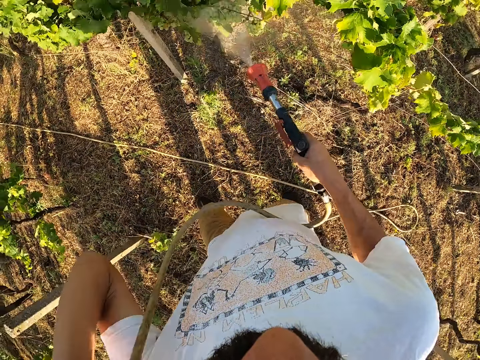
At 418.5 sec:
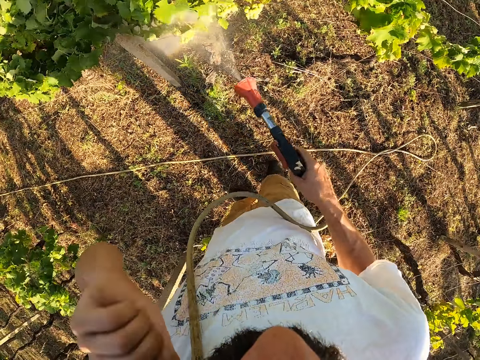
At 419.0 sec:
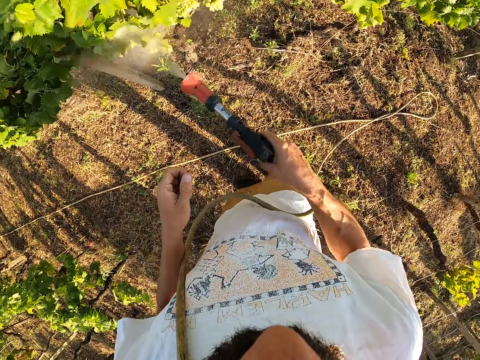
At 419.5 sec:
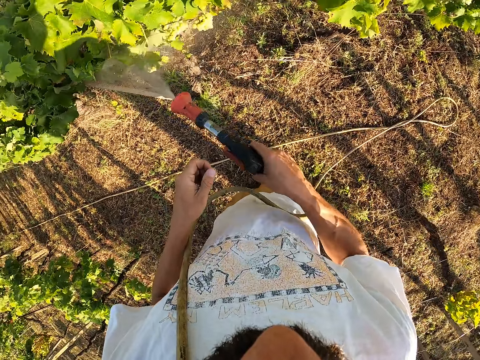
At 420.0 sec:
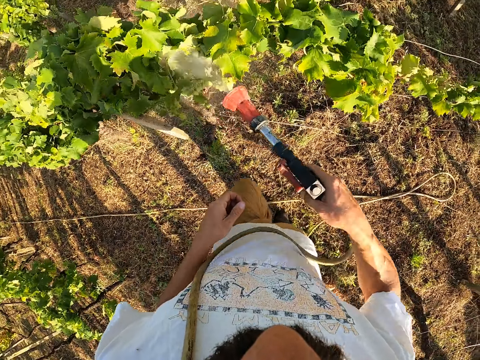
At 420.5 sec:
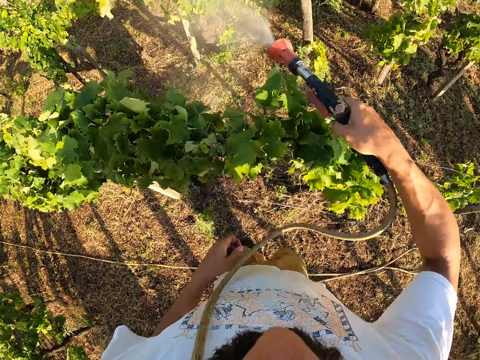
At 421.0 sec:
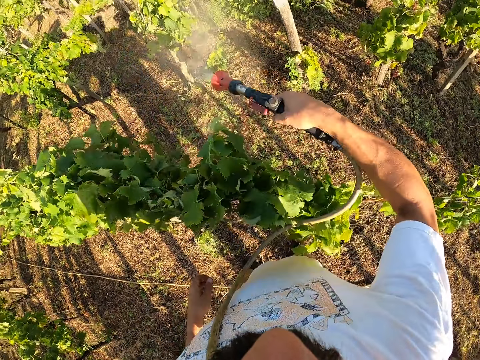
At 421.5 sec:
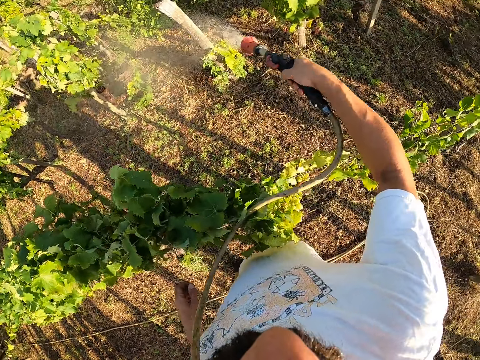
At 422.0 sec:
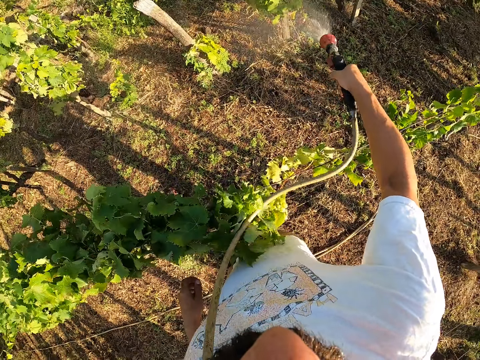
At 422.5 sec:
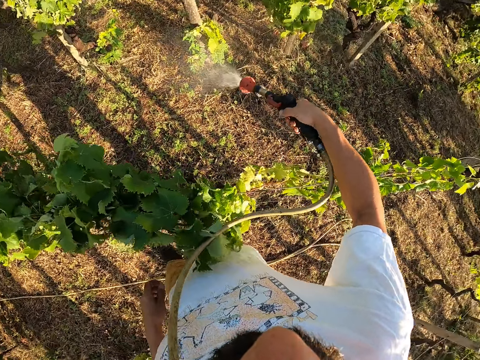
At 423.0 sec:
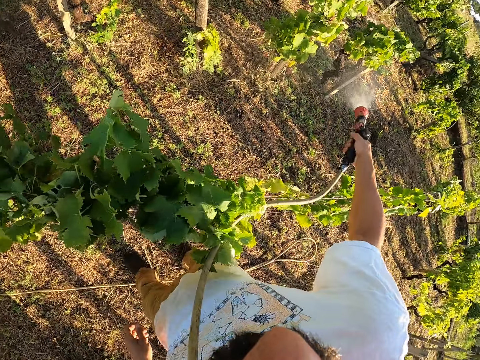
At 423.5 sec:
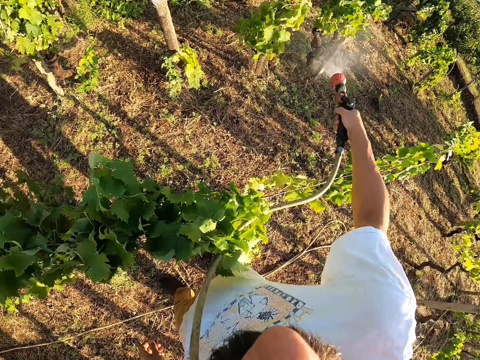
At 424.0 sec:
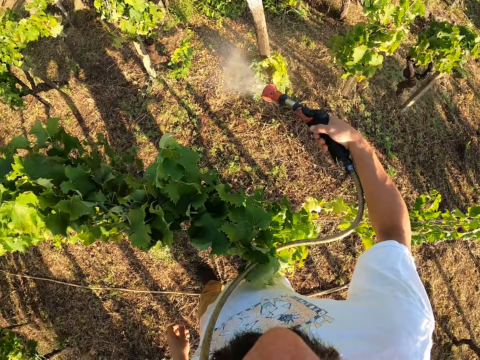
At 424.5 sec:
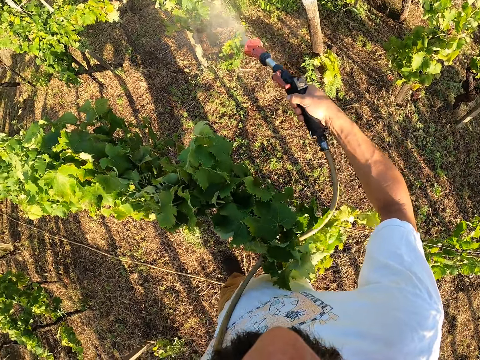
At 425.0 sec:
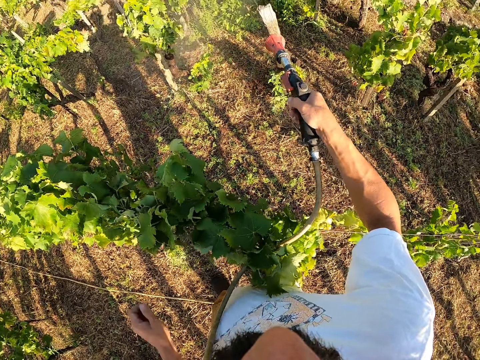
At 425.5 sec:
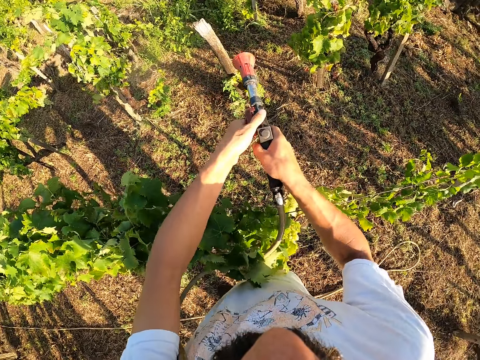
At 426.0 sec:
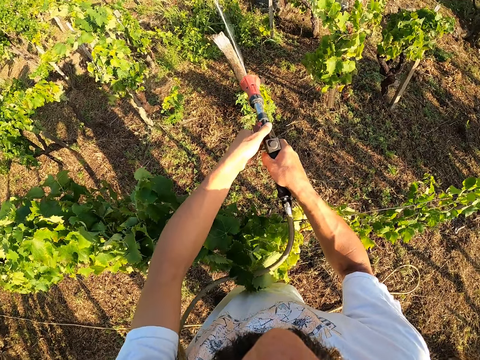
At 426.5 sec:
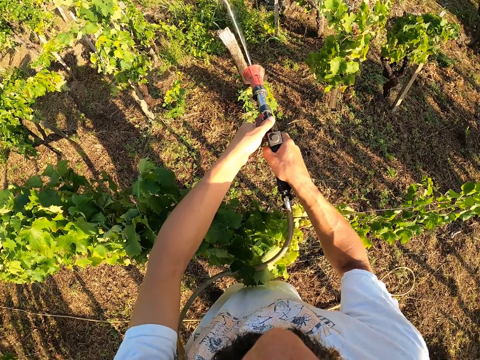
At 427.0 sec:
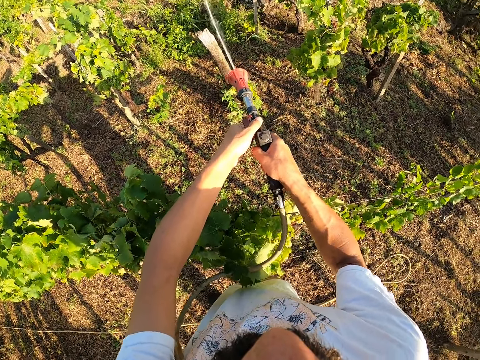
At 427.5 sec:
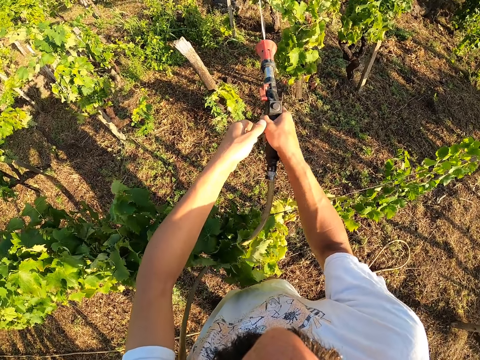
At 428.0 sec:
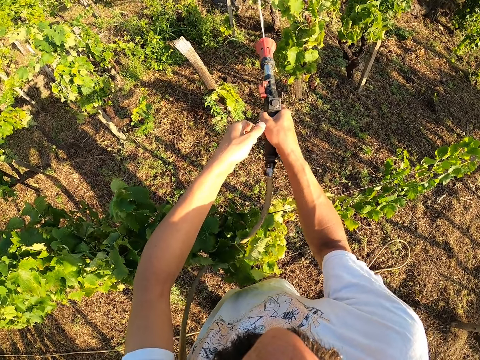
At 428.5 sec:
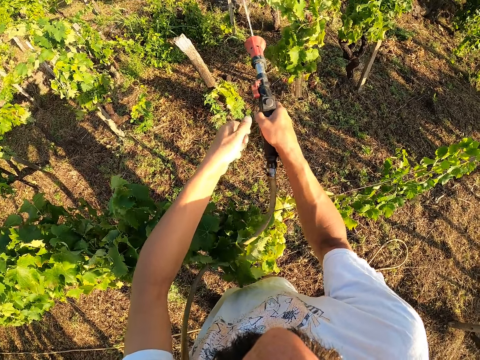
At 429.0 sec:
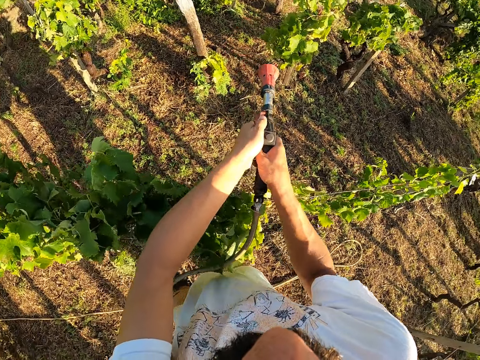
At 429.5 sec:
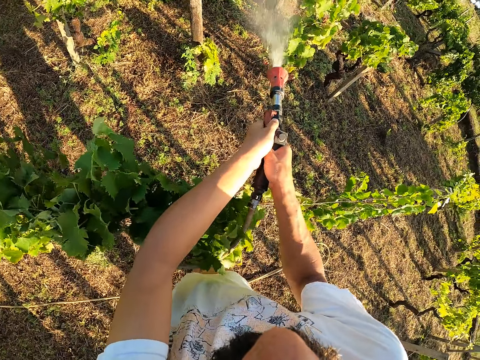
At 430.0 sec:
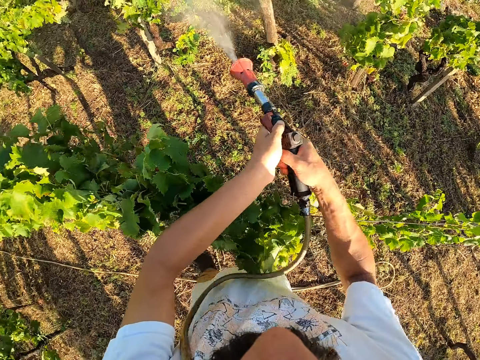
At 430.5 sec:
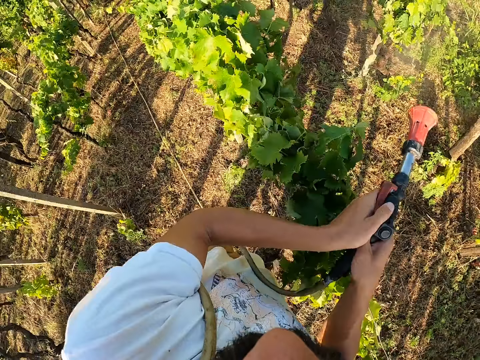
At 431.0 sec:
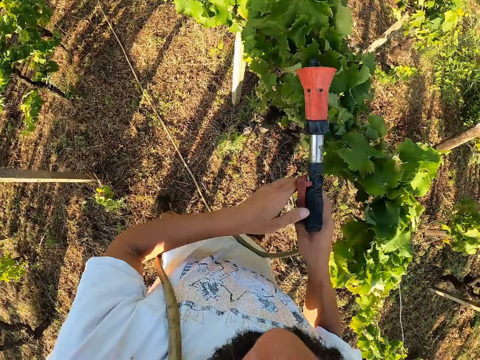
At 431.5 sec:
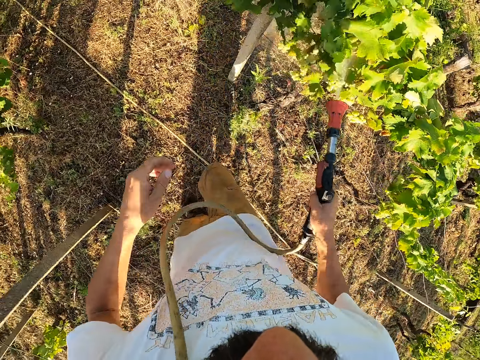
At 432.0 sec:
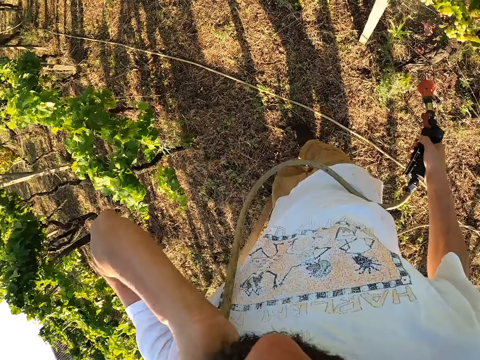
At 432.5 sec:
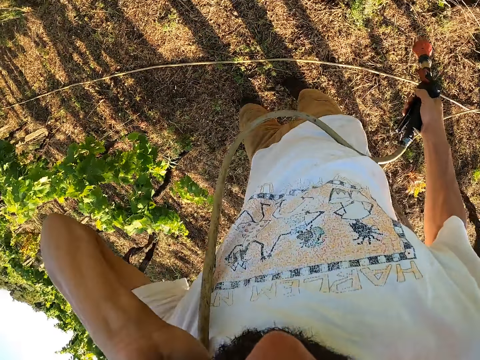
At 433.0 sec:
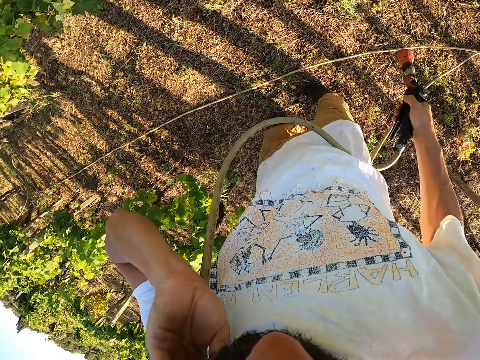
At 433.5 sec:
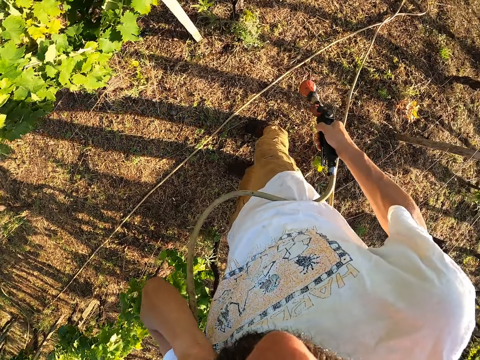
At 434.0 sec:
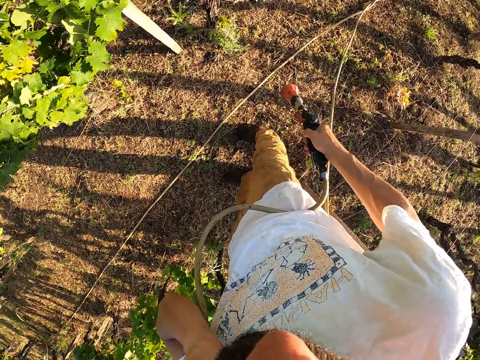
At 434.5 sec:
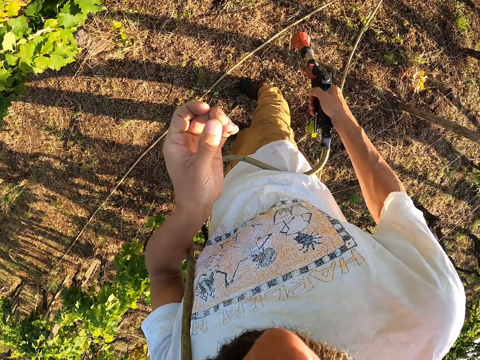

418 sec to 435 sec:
The camera wearer raises his left hand with the hose in his hand. He stops spraying for a while. He stands in the garden. He holds the hand sprayer with both hands. He sprays plants in the garden with the hand sprayer. He removes his left hand from the hand sprayer. He holds the hand sprayer with both hands. He walks around the garden. He removes his left hand from the hand sprayer. He sprays plants in the garden. He scratches his neck with his left hand. He stands in the garden. He stops spraying for a while.

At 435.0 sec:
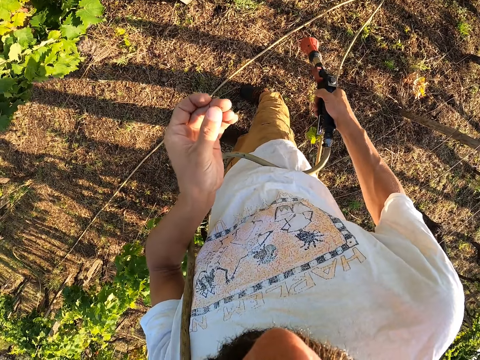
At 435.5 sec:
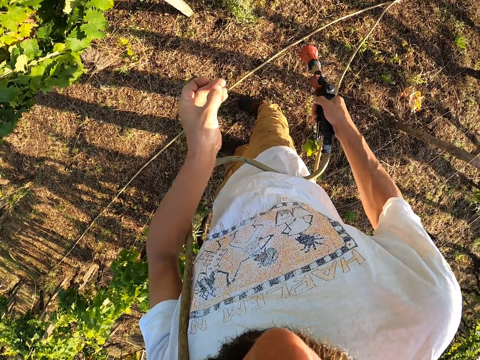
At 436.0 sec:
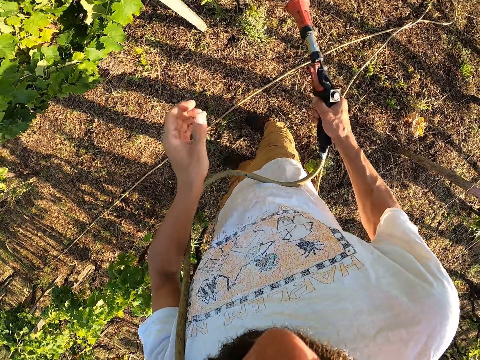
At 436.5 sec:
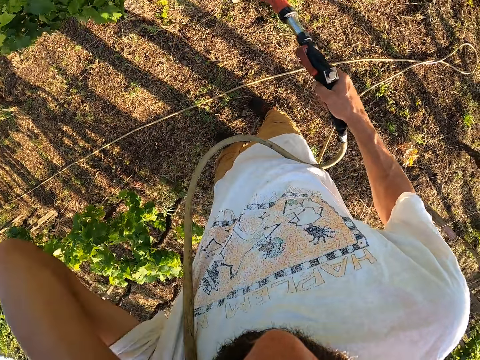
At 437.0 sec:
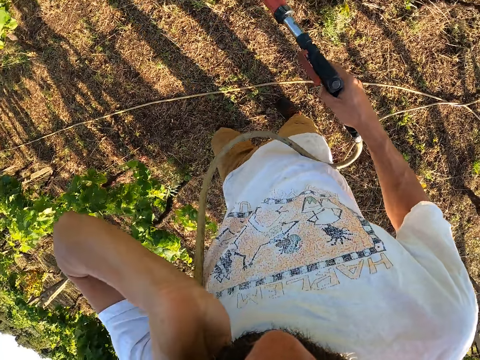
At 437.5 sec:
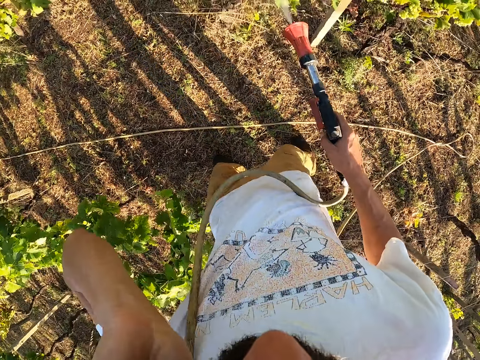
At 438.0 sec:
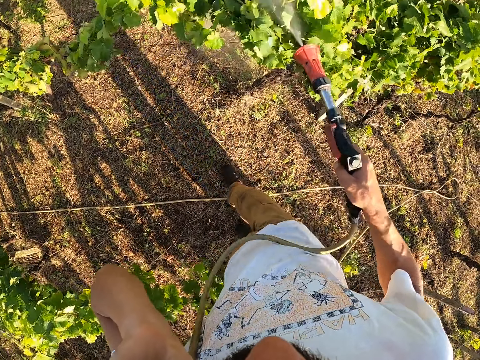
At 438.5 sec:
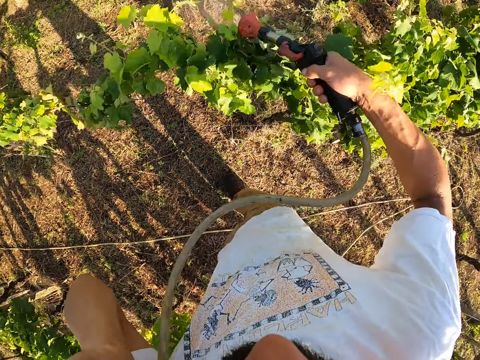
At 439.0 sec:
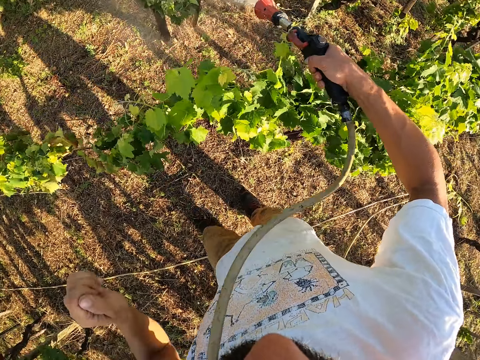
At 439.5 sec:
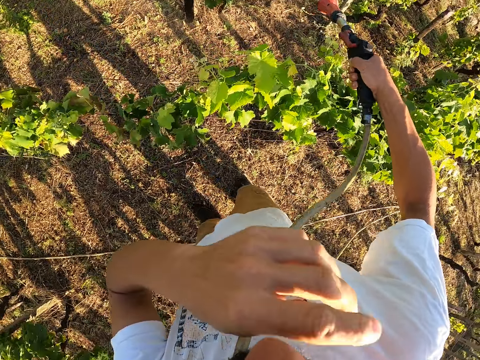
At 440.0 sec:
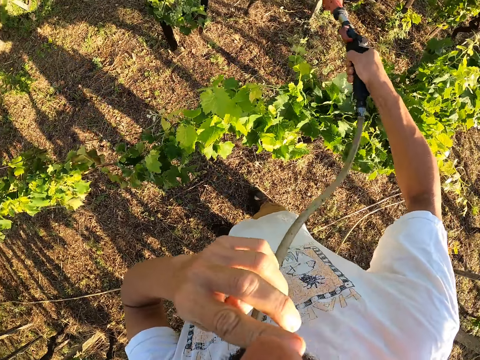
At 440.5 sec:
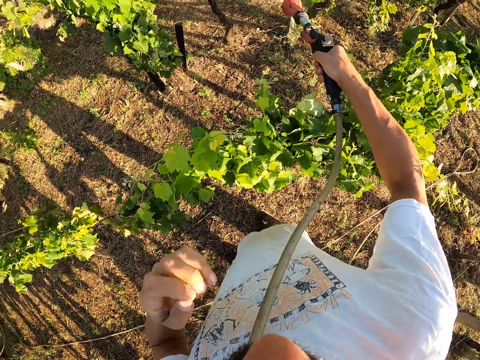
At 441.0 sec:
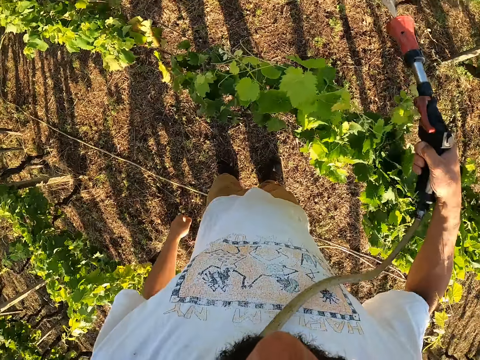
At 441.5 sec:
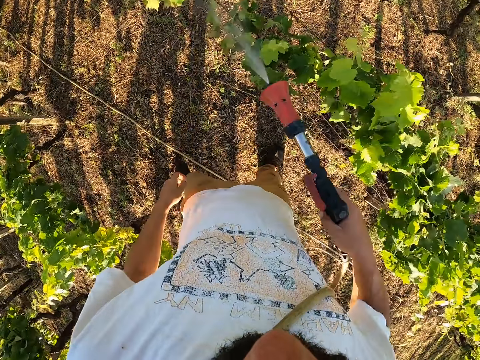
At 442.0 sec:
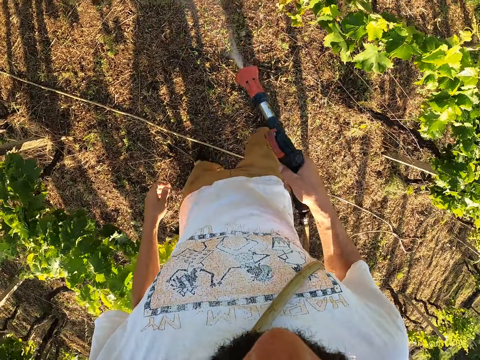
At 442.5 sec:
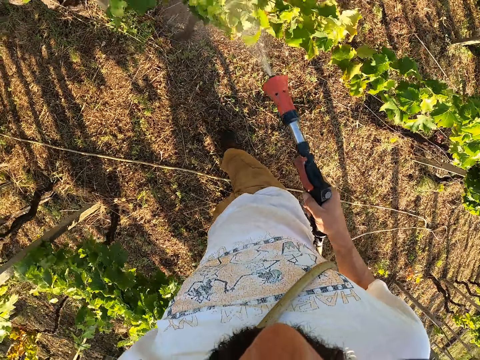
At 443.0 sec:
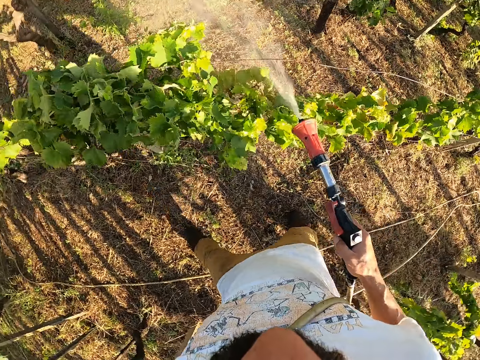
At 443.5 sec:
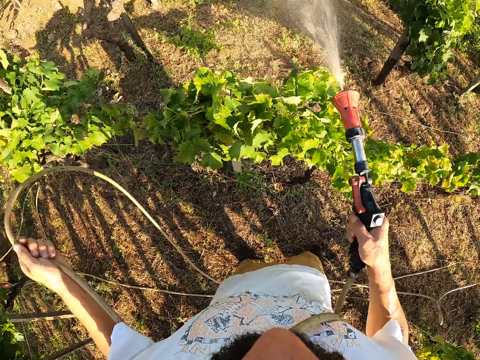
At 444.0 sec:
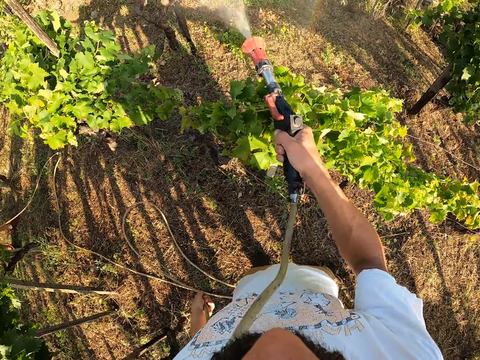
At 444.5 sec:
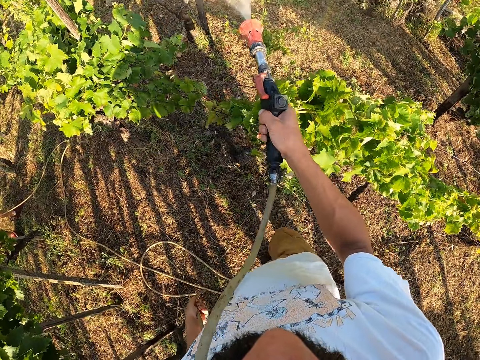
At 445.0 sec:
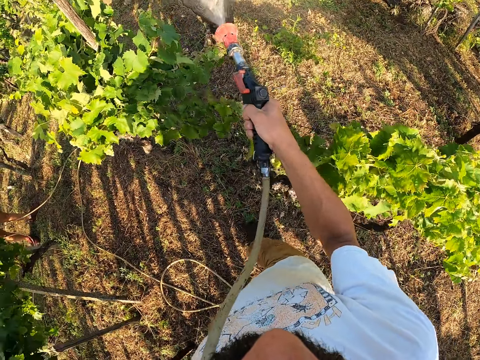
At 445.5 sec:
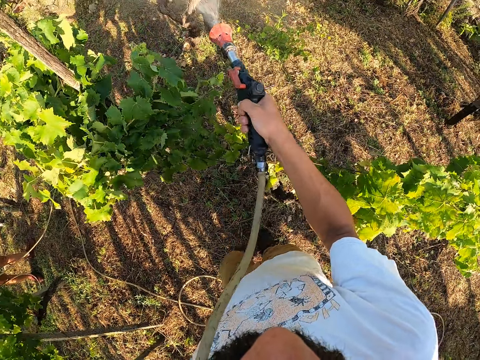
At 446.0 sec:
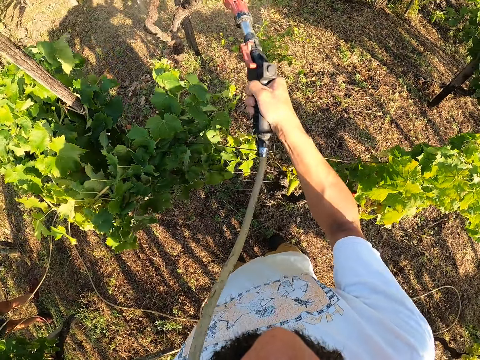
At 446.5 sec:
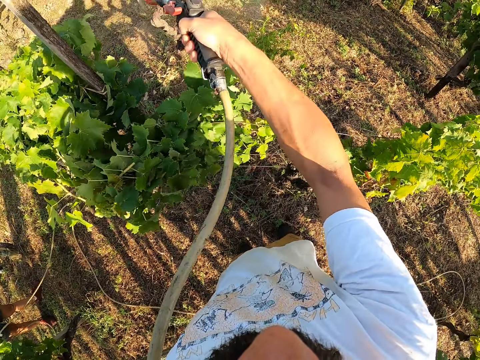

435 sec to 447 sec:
The camera wearer looks at his left hand. He sprays plants in the garden with the hand sprayer. He scratches his neck with his left hand. He touches his face. He holds the hose with his left hand.
